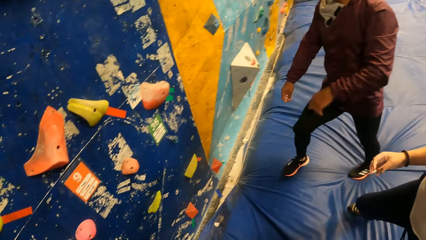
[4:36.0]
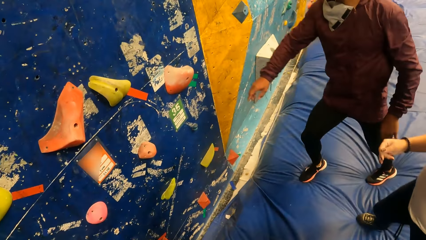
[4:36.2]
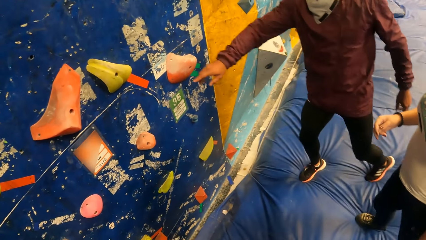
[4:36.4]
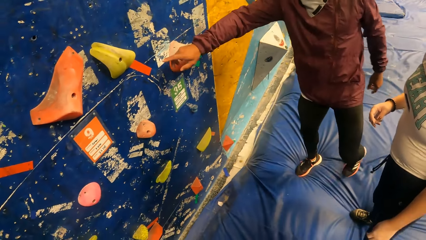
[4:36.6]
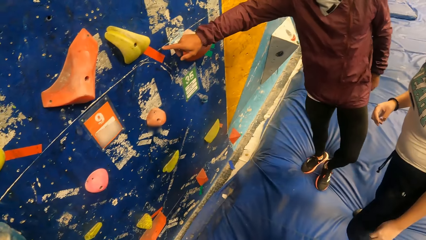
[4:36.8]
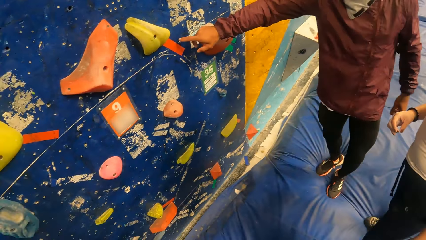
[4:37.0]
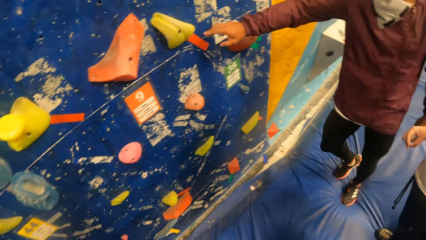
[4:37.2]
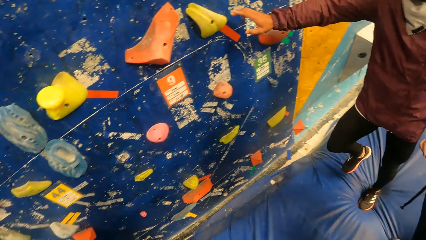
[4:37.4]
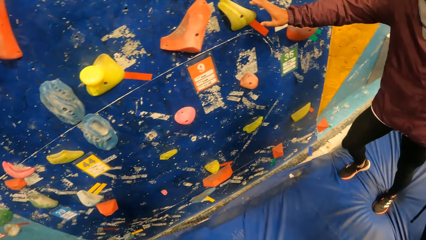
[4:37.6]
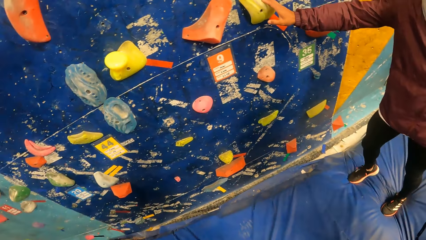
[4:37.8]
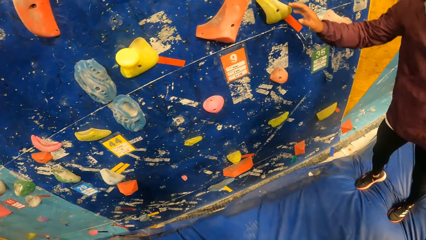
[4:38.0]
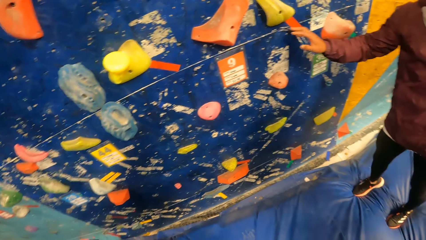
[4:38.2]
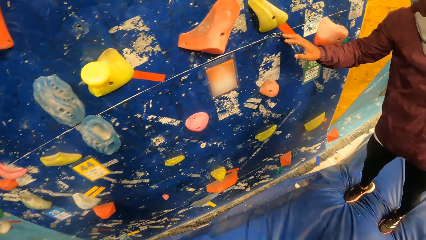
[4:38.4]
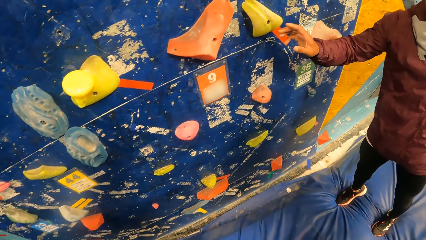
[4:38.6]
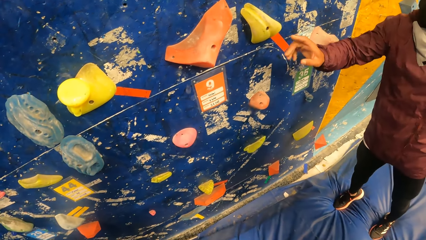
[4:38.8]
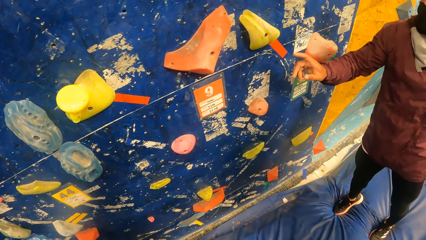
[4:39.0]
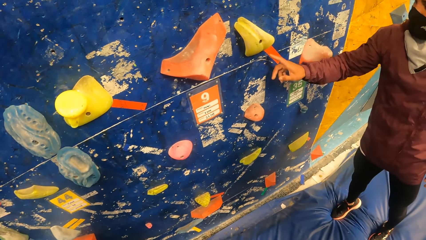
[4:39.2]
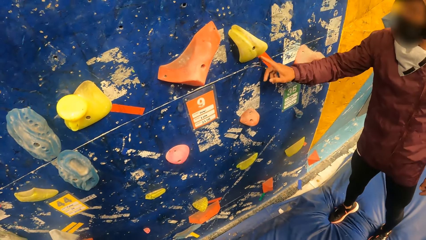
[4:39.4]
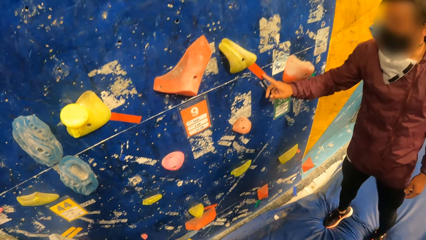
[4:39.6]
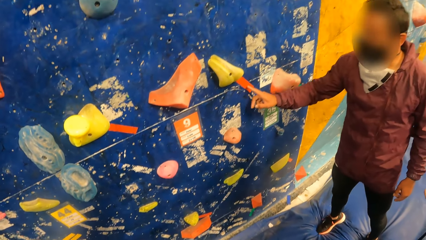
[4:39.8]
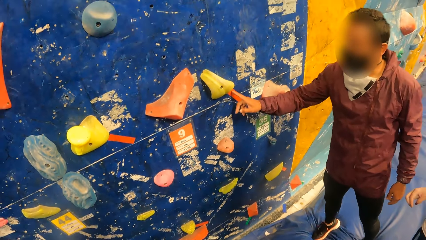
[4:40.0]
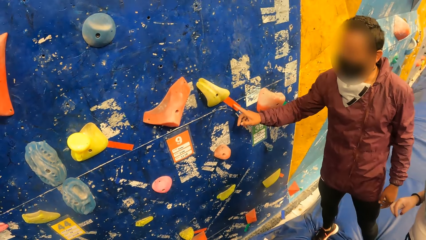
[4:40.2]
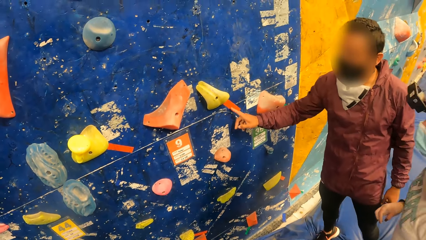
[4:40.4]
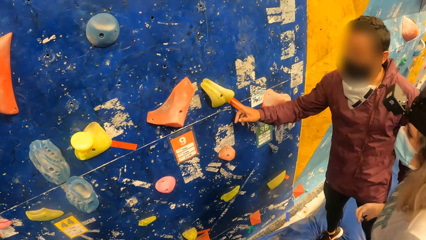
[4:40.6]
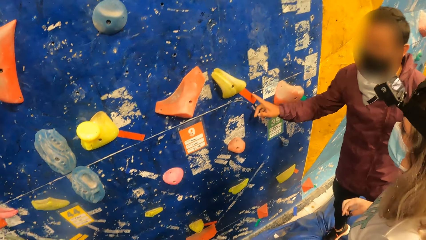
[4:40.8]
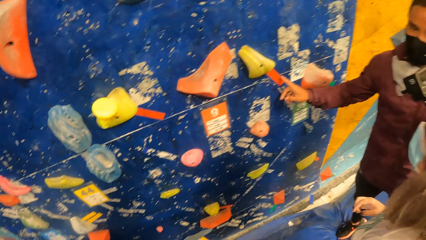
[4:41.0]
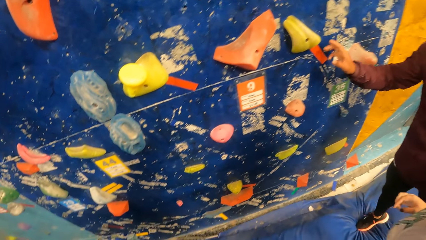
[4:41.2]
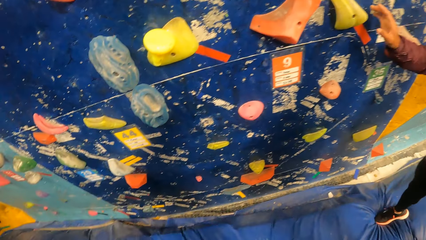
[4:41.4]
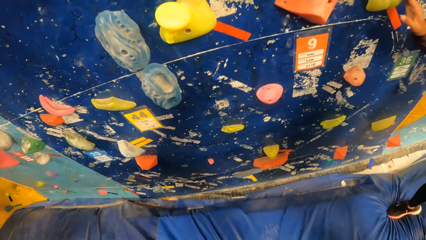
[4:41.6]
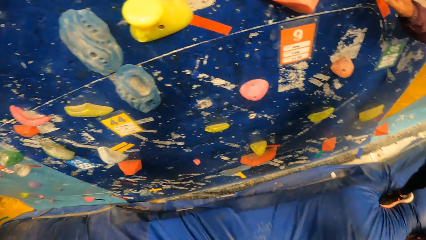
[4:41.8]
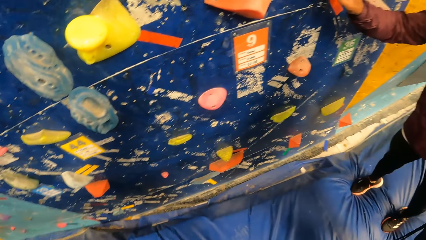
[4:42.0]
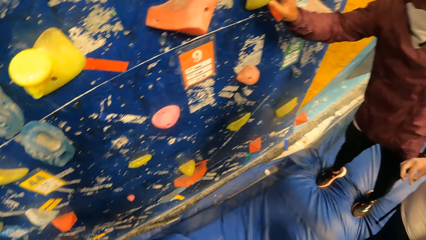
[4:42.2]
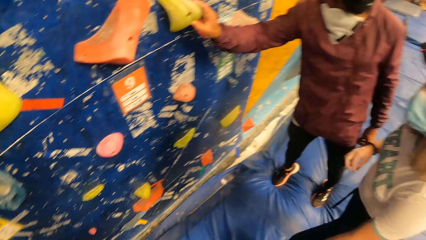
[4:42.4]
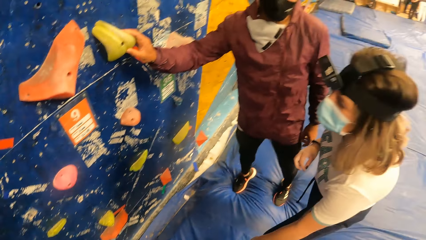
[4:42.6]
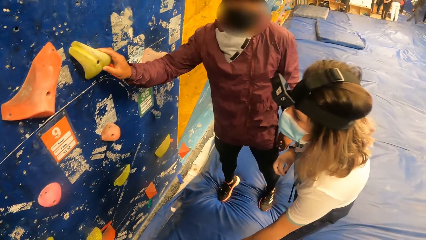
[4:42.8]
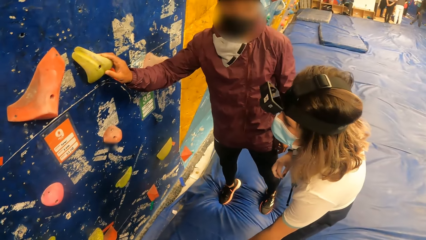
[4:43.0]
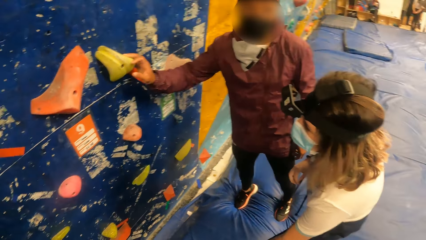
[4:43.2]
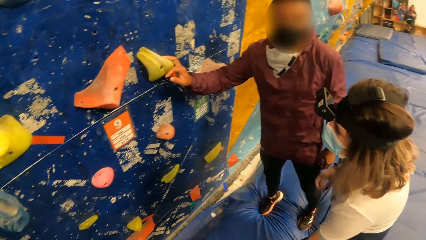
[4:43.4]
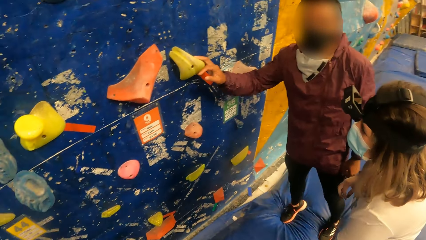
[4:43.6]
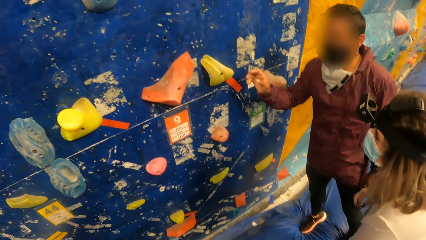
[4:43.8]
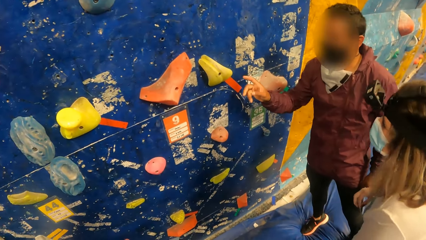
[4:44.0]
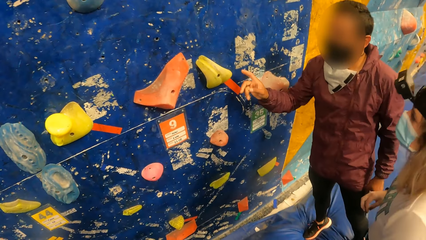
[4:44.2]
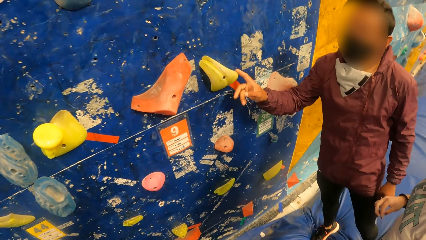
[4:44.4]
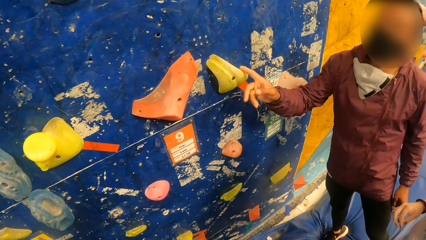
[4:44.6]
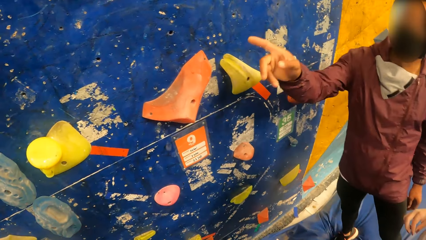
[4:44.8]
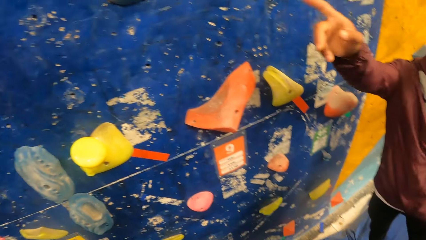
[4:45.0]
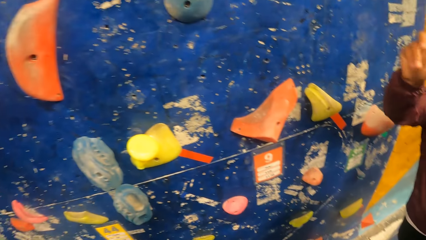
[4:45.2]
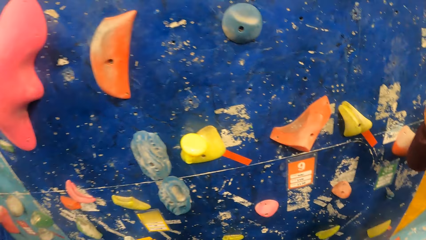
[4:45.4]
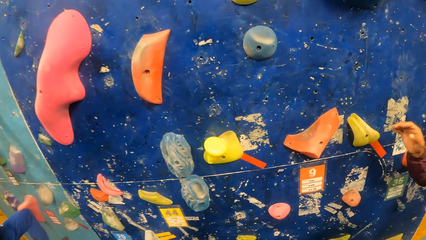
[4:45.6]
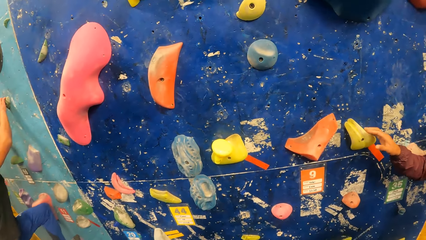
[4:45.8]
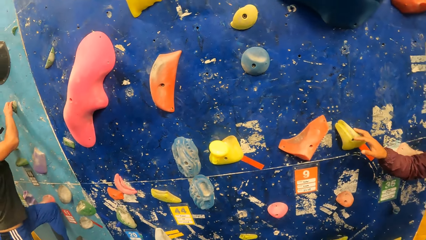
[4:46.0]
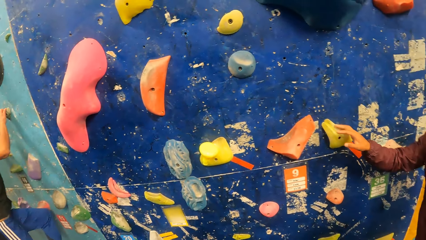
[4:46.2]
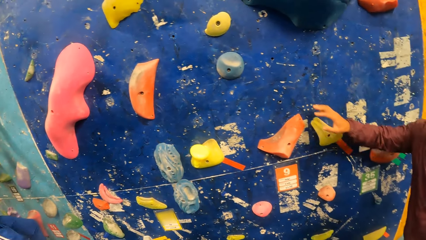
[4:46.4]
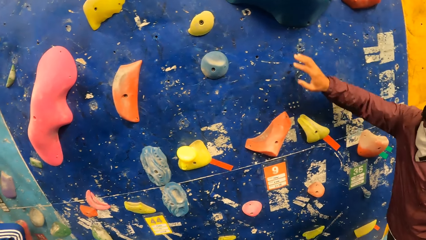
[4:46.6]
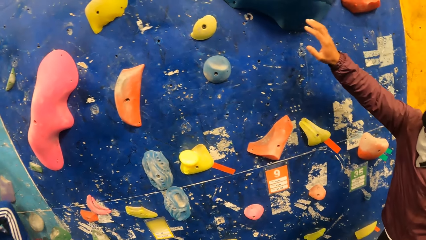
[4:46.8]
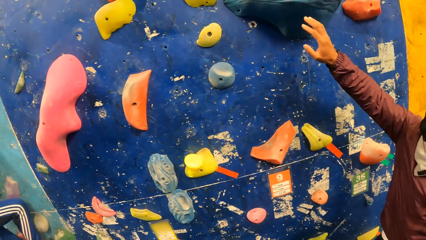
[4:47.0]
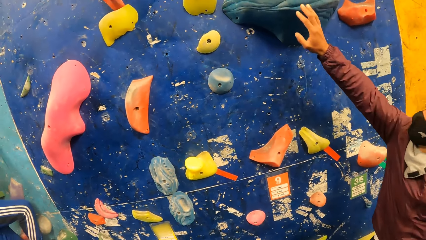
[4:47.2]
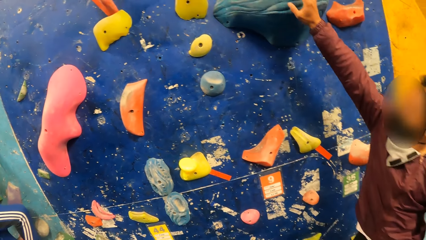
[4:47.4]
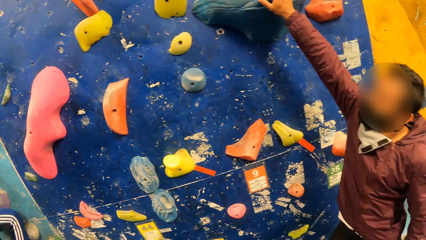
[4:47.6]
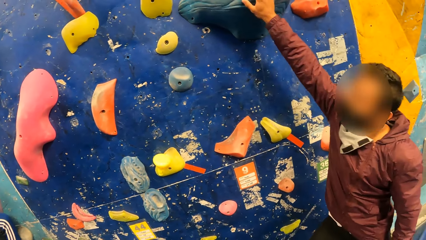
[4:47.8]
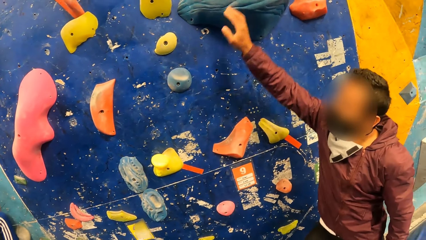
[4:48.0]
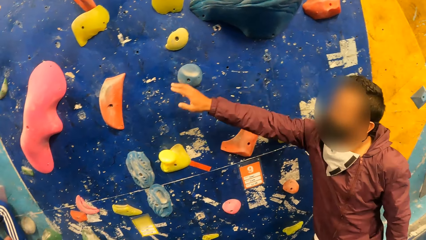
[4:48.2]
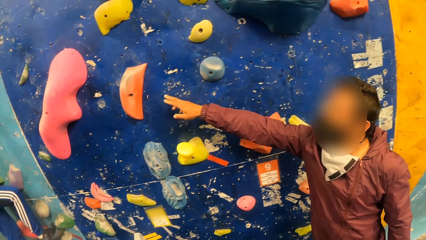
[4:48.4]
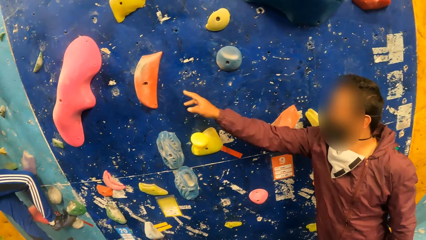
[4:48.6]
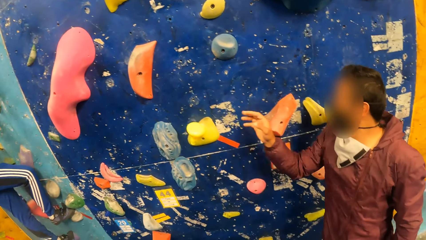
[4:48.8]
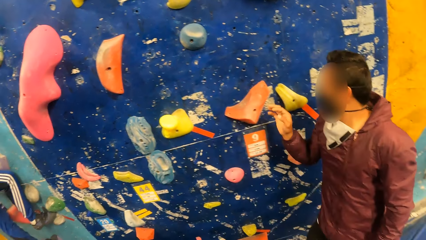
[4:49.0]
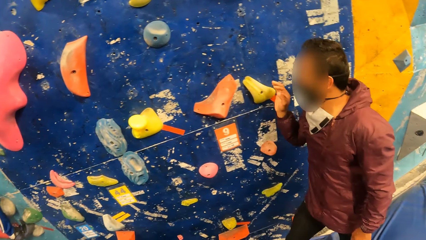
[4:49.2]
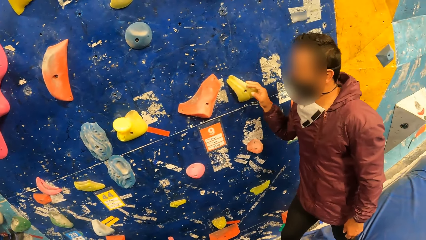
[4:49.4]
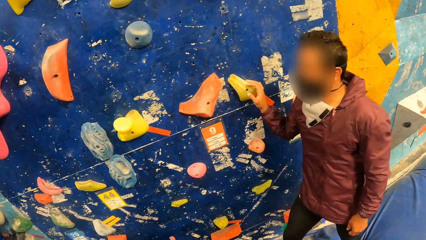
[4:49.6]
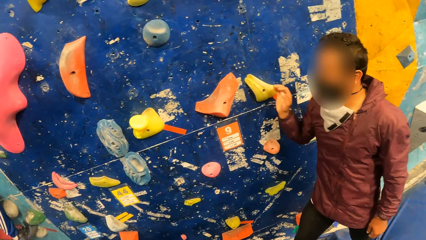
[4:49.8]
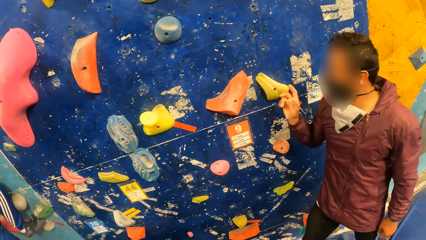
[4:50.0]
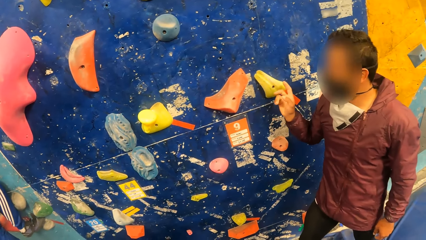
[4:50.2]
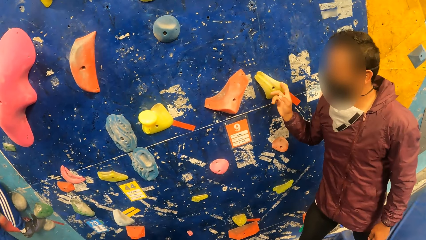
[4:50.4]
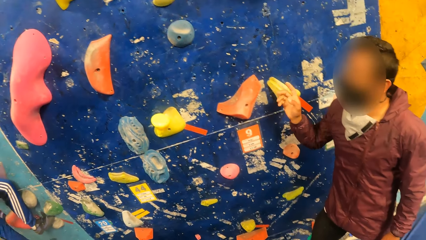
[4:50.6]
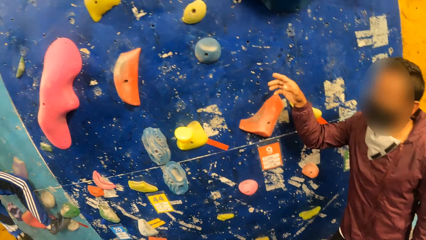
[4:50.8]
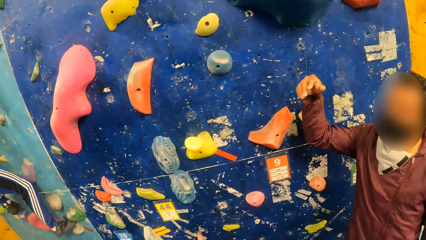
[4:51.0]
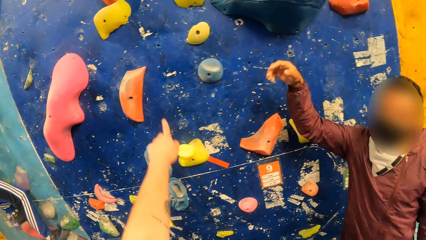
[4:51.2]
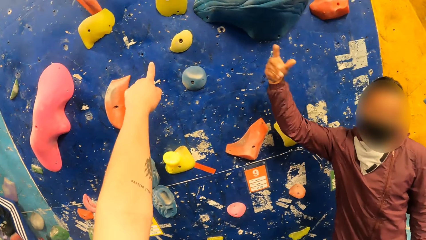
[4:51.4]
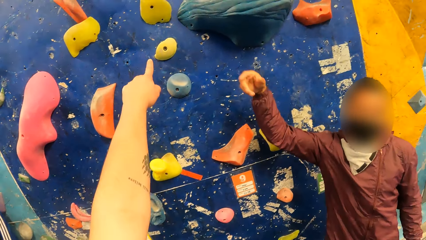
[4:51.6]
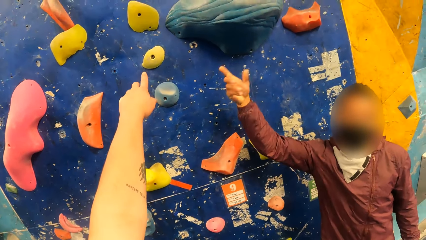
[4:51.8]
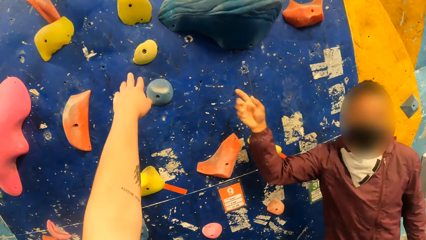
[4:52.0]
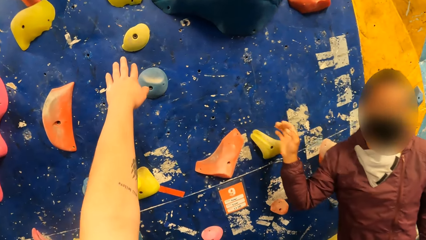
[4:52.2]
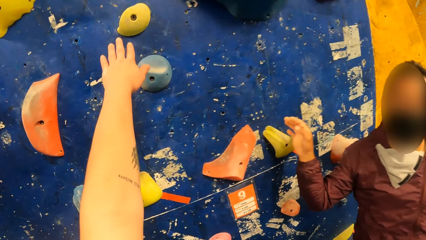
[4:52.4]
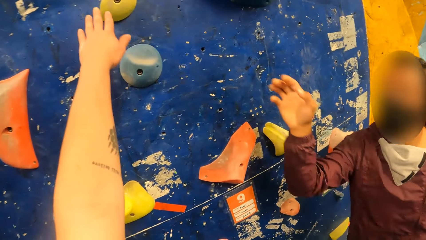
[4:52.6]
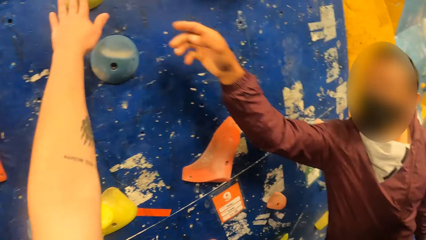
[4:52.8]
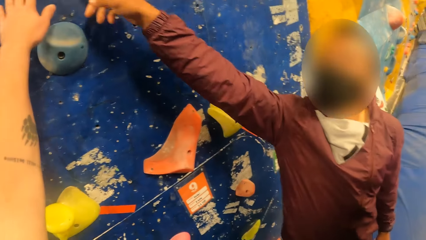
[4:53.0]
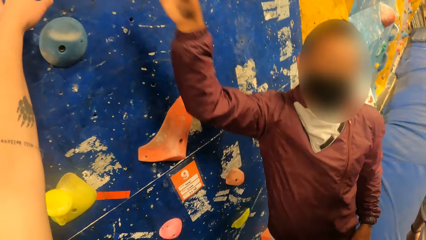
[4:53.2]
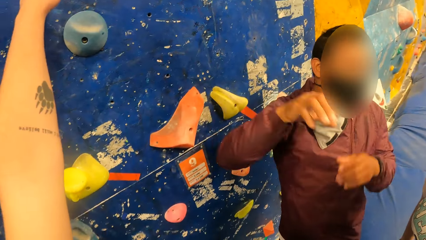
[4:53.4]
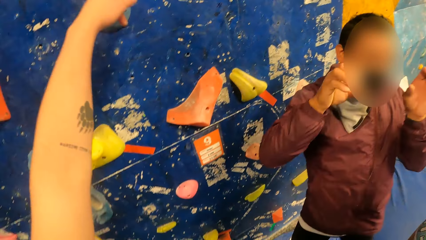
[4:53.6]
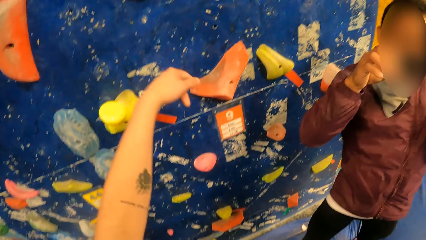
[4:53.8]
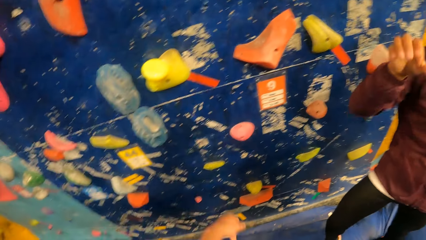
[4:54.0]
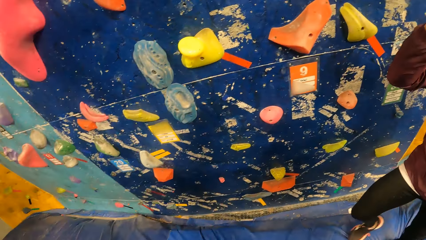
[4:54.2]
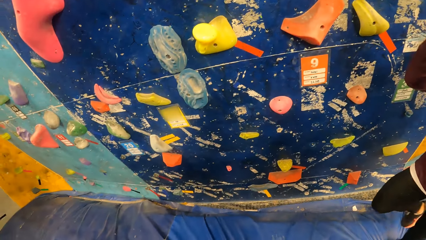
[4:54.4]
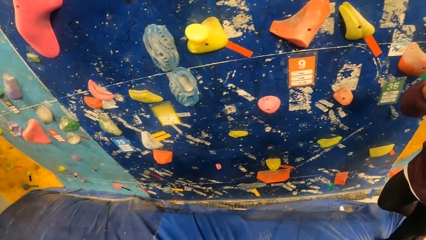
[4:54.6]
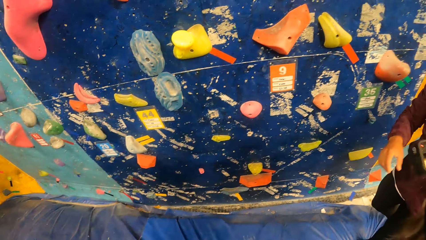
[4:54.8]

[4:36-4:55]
The camera wearer looks around the climbing wall. A person talks to another person. A male points towards the climbing wall. The first person holds the rocks. The male touches the rock with his hand. The camera wearer looks around the climbing wall. The male touches the rock with his hand. A female does hand movement. The camera wearer looks around at the other person and the first person. The male points towards the rock. The male points towards the climbing wall. The camera wearer points at the rock. They stretch a hand. They look around. They put the hand down.
